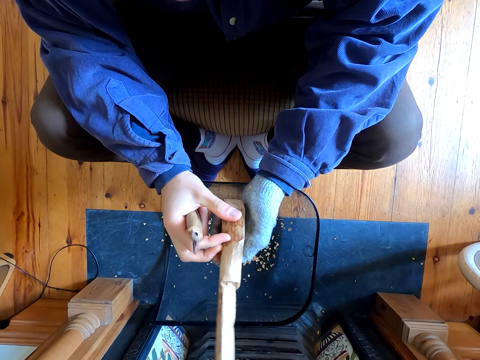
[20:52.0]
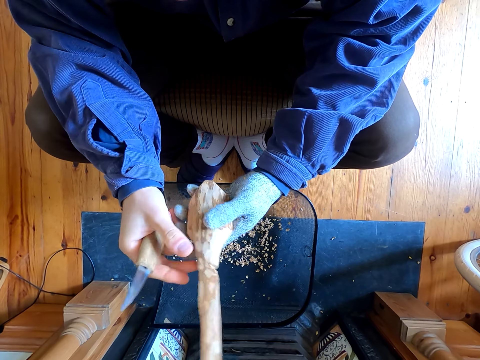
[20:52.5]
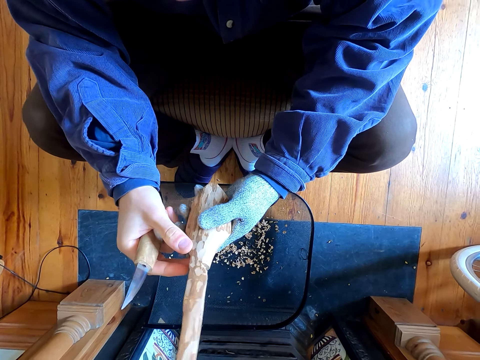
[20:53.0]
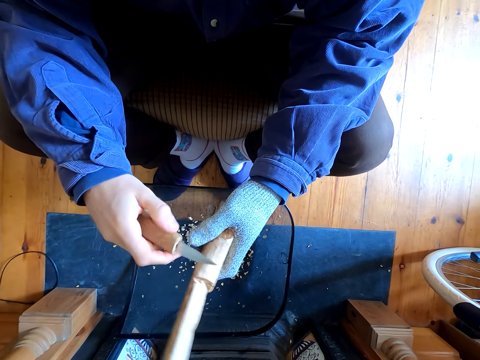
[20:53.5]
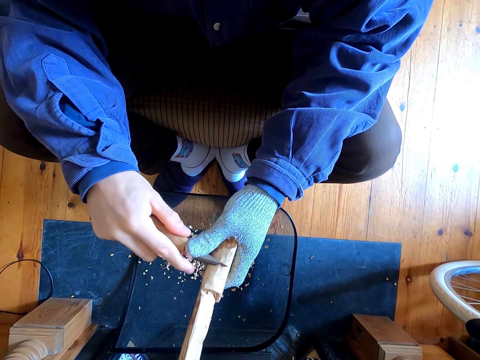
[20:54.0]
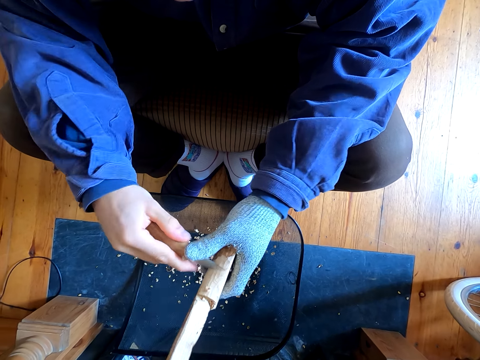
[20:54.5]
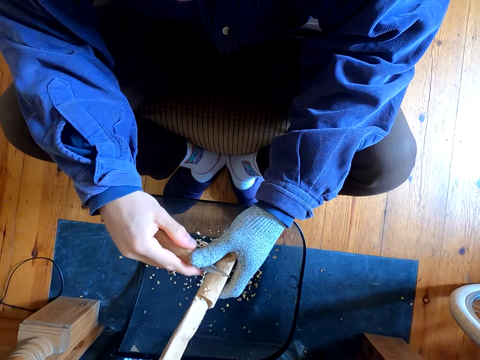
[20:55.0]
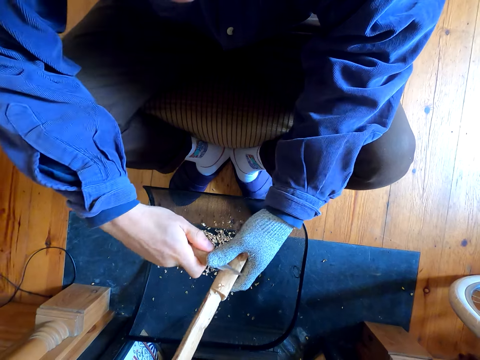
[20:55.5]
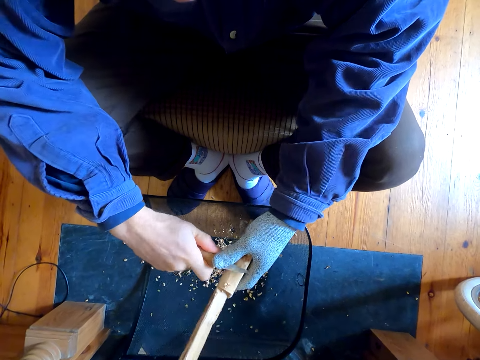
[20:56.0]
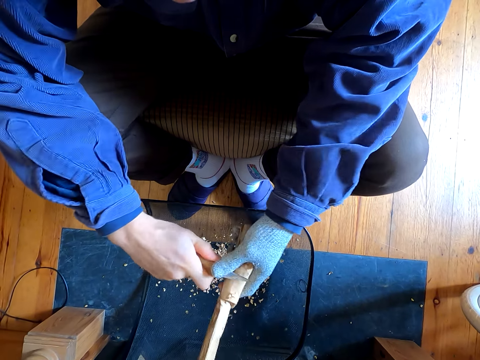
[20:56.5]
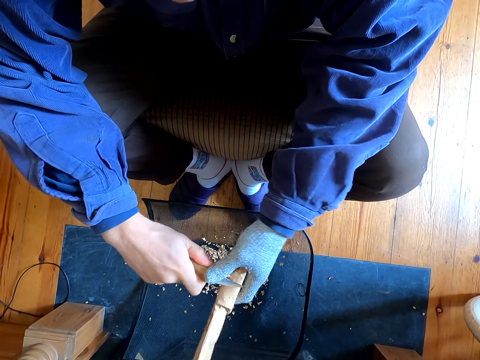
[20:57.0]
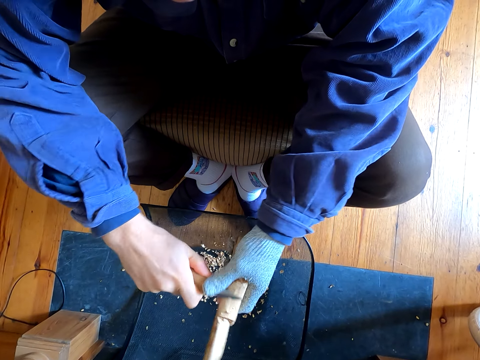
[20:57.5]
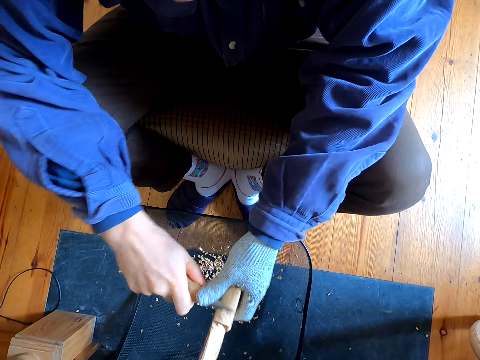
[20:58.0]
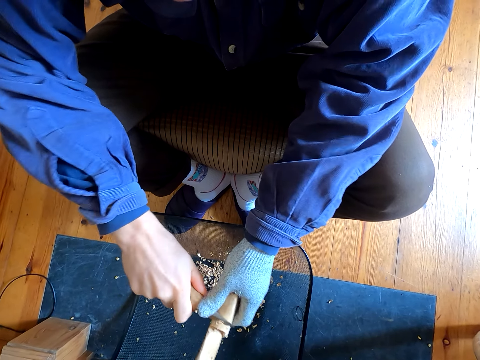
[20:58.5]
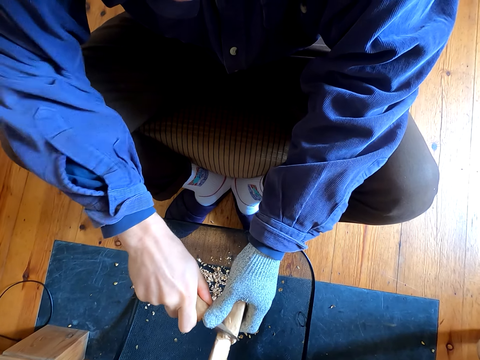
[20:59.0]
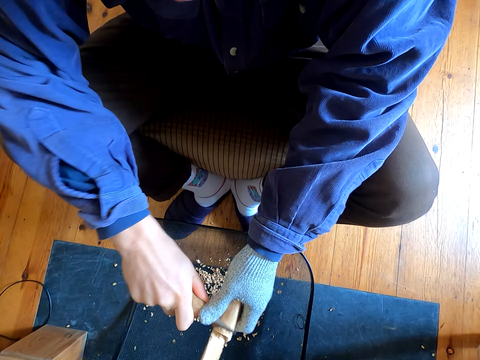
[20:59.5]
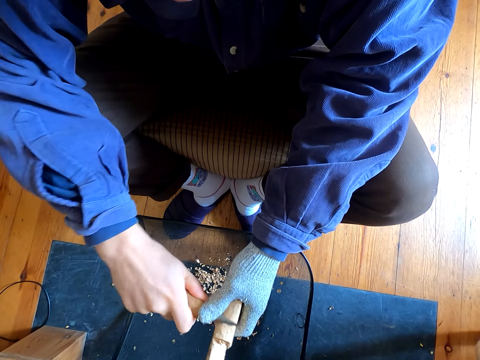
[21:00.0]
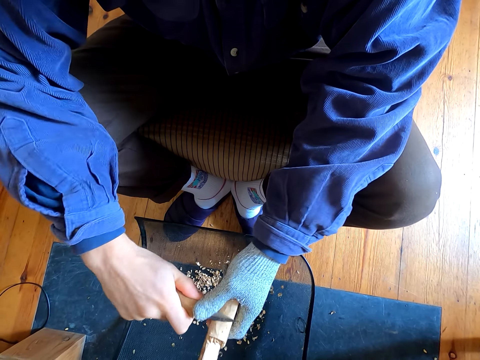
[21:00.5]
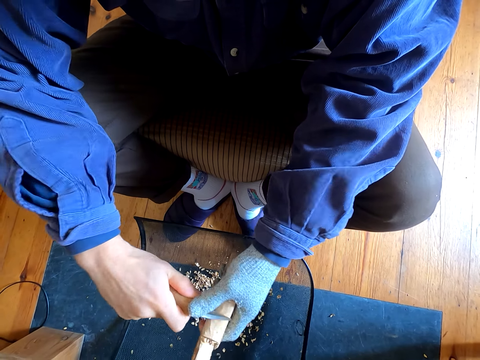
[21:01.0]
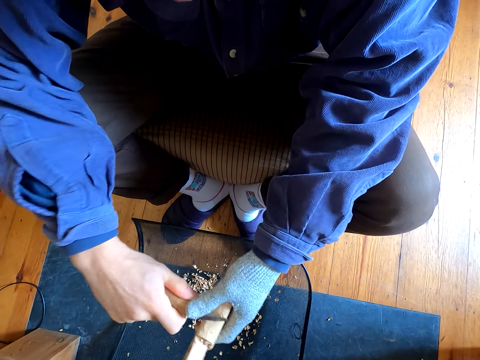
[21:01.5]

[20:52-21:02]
The camera wearer stares at the wood. They remove the outer layer of the wood.

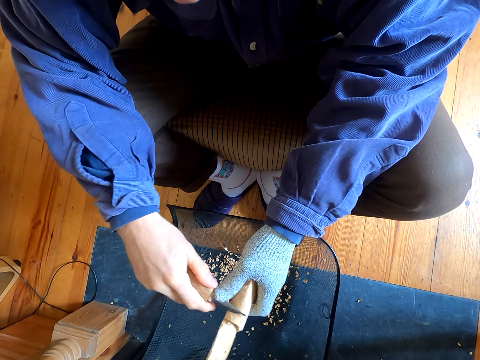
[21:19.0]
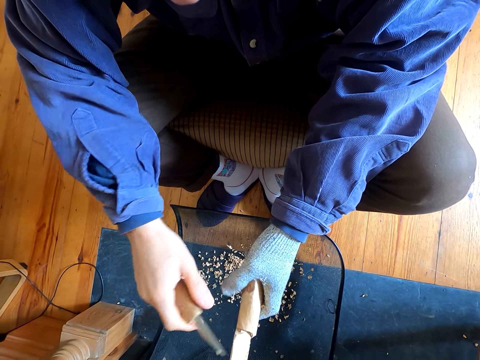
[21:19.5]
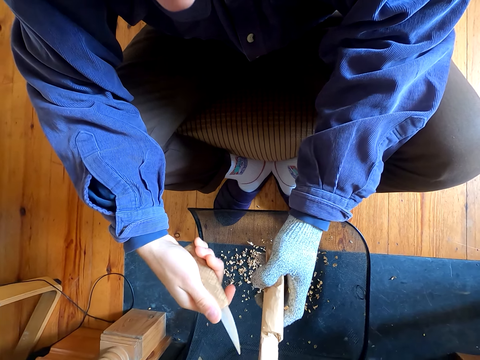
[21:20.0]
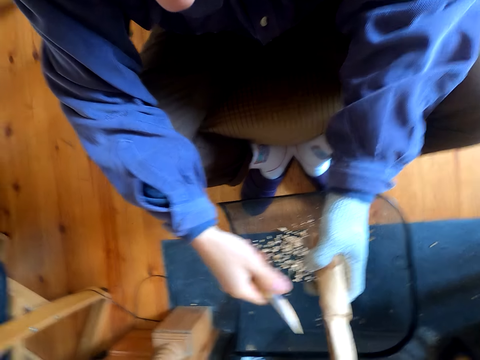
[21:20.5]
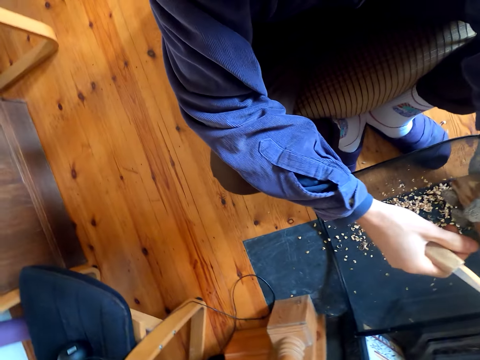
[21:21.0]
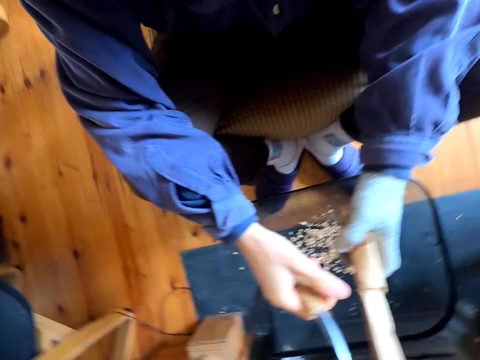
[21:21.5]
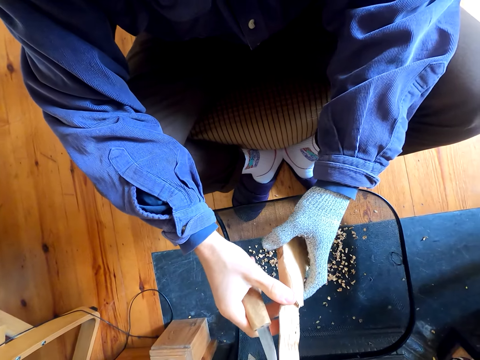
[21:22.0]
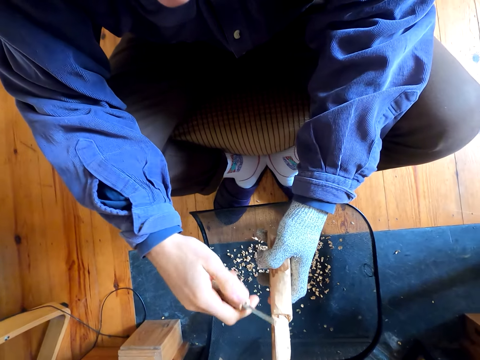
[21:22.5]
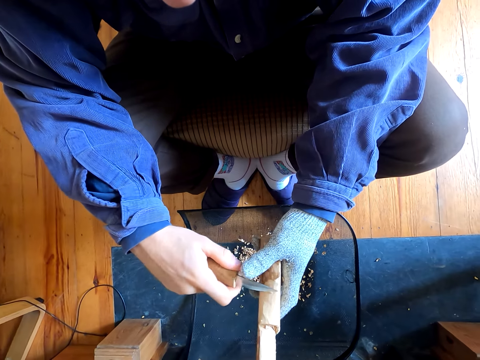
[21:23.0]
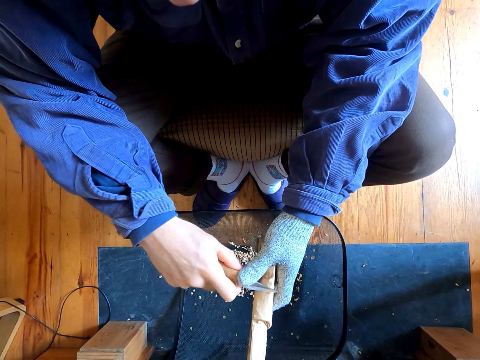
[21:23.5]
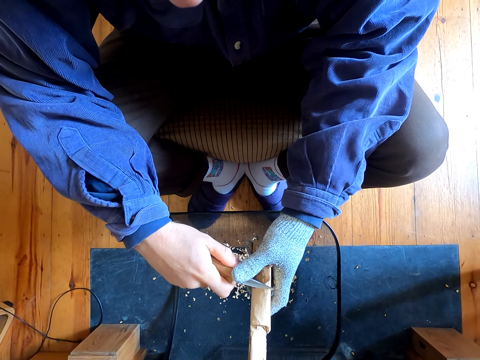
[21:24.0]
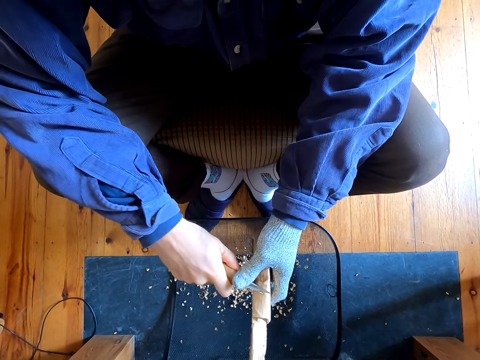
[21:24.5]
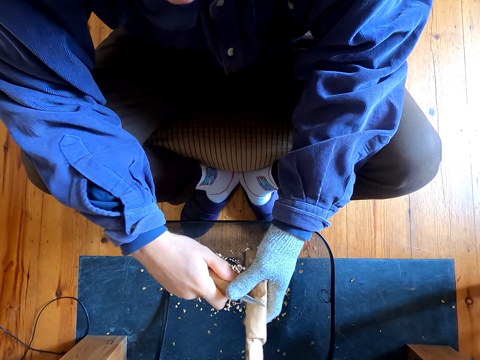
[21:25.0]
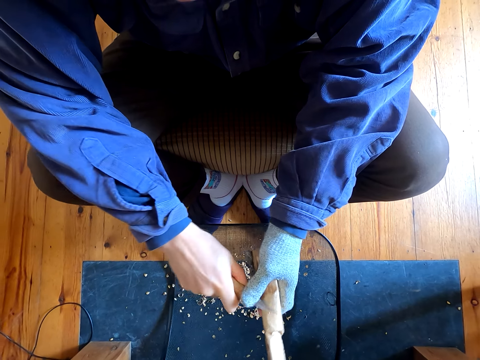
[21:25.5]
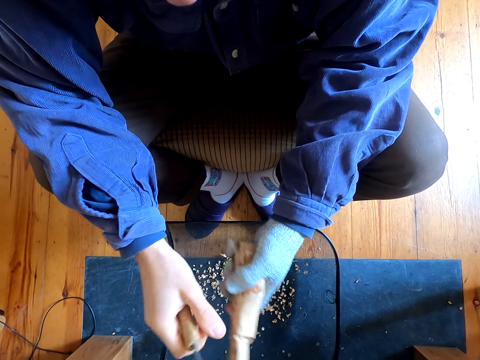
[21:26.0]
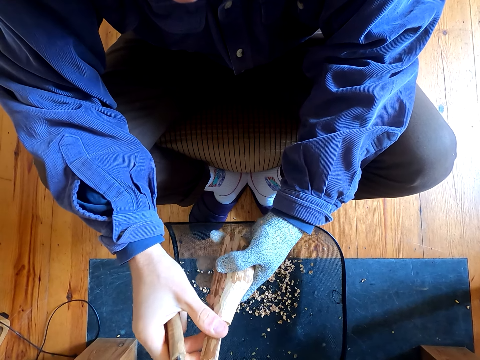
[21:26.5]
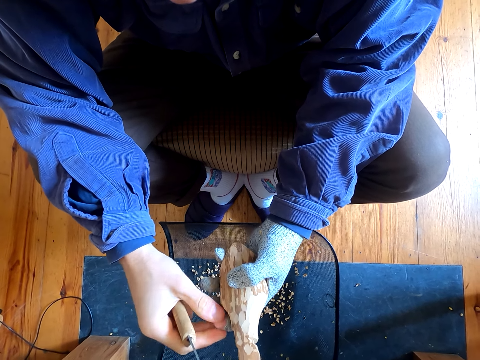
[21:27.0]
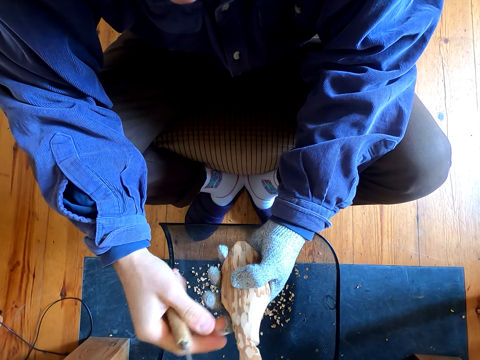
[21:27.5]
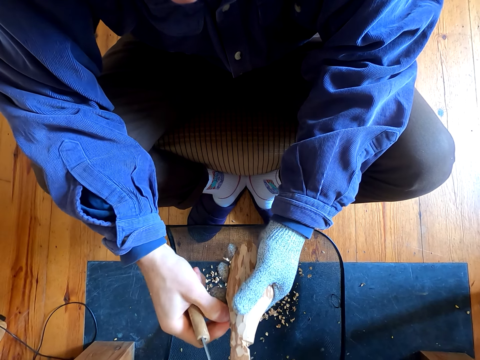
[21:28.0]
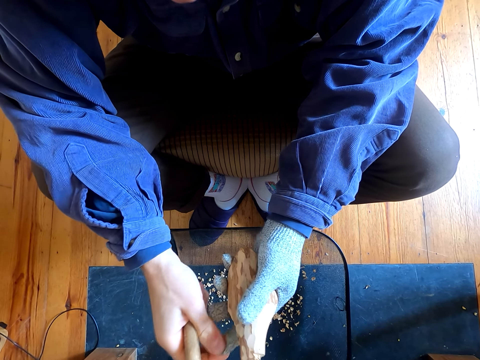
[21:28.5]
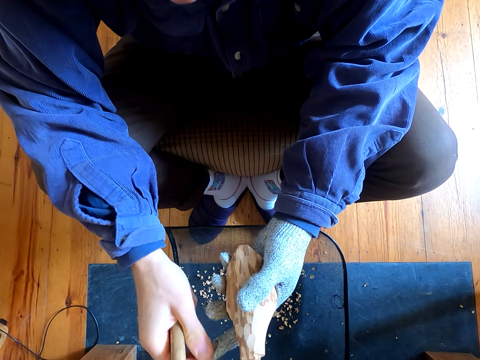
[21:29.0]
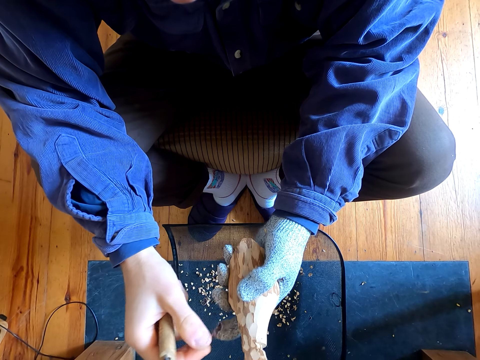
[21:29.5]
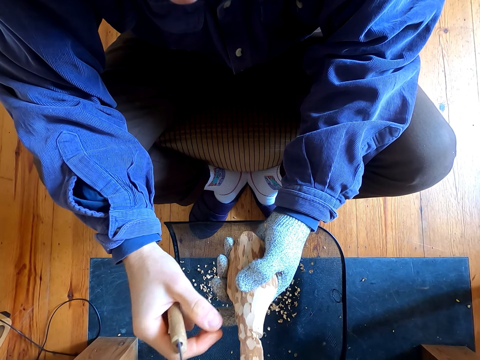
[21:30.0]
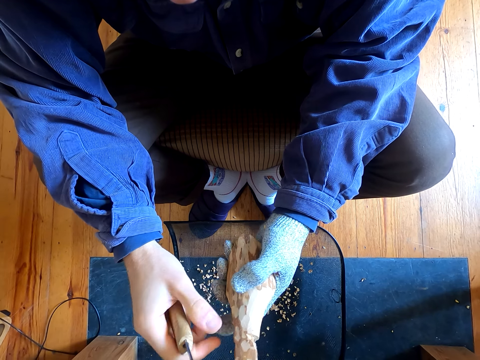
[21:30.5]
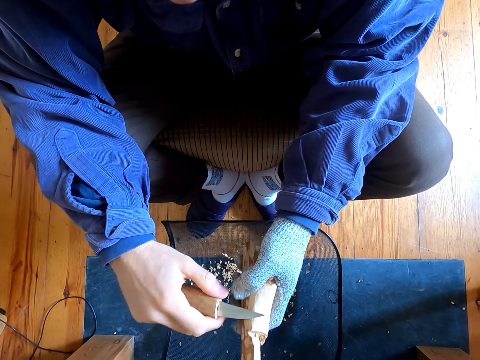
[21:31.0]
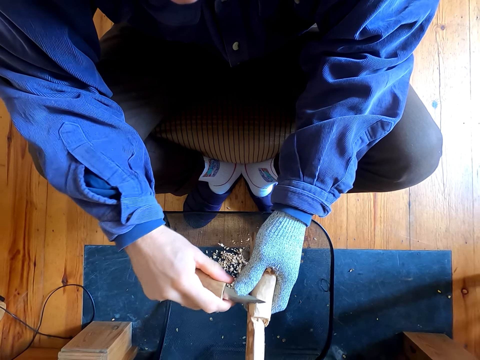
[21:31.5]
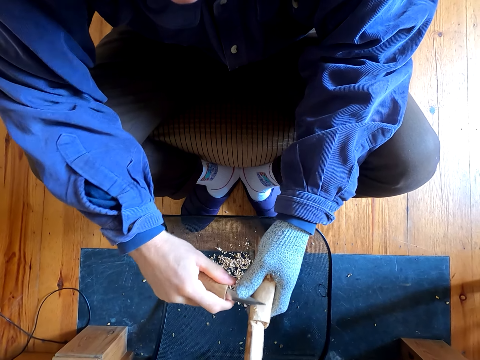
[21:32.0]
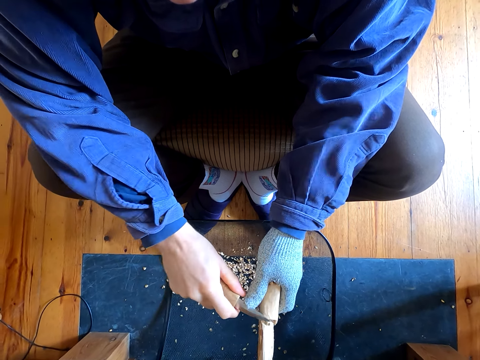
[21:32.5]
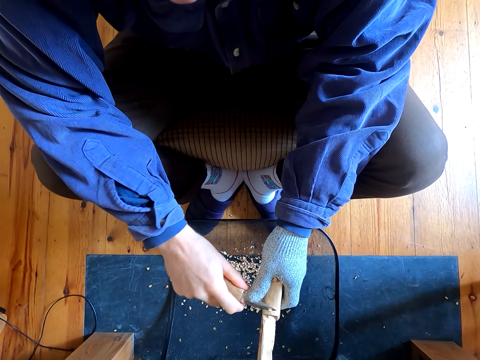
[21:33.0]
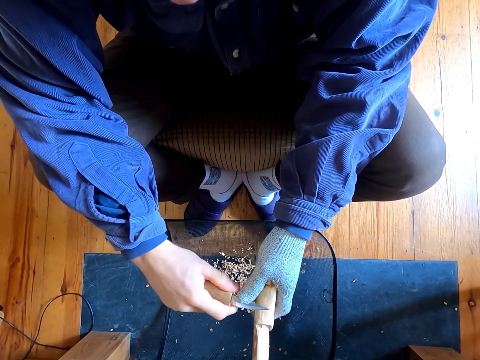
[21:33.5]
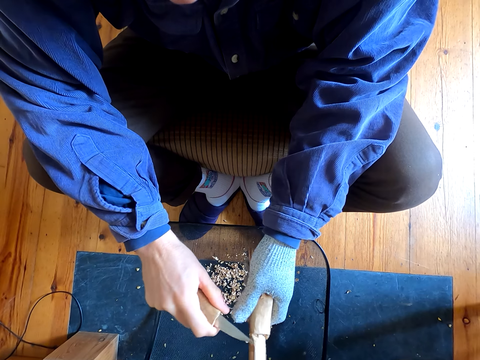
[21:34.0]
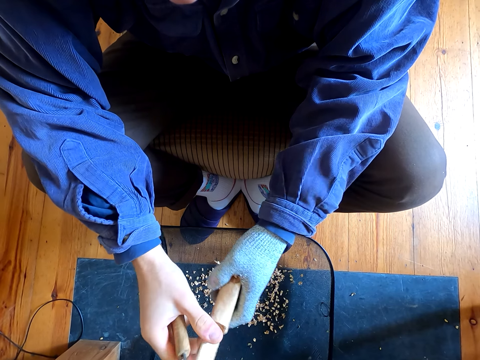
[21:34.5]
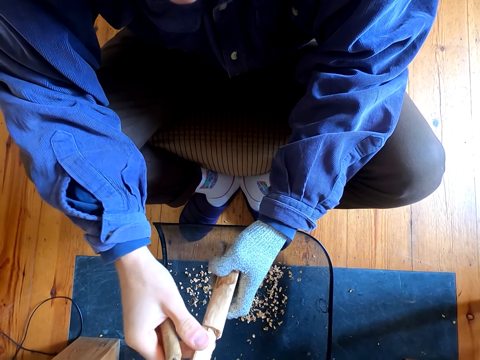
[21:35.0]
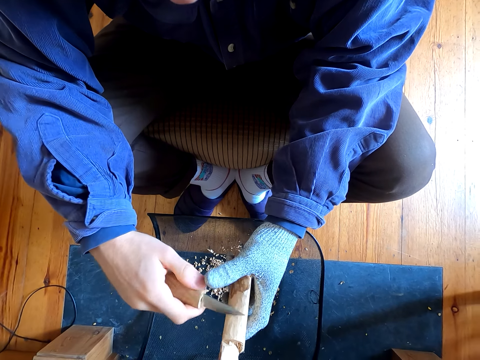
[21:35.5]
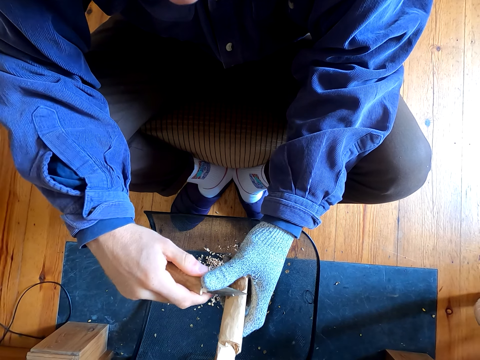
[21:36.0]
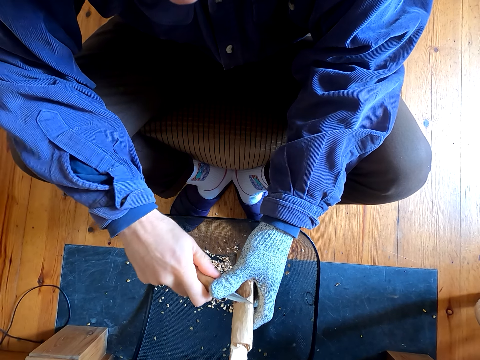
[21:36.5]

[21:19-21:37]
The camera wearer stares at the wood. He removes the outer layer of the wood. He touches the gloves on his hands. He removes the outer layer of the wood.
